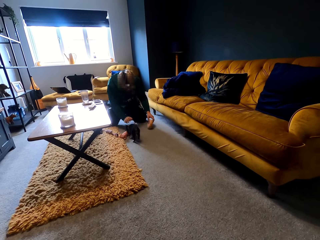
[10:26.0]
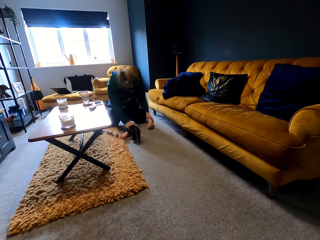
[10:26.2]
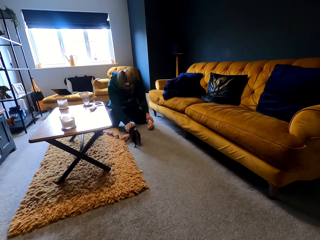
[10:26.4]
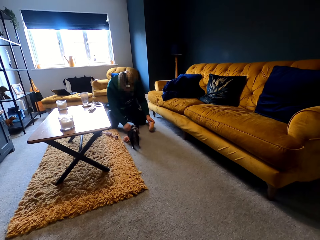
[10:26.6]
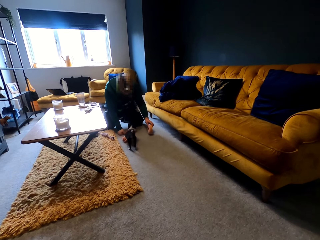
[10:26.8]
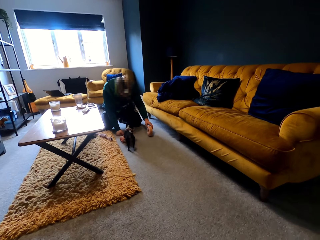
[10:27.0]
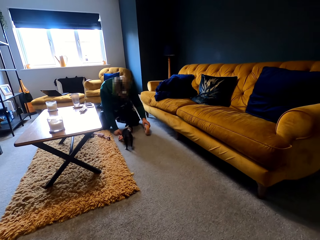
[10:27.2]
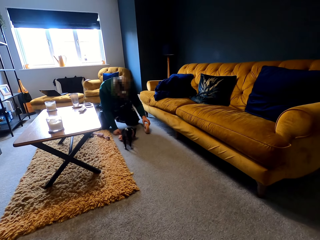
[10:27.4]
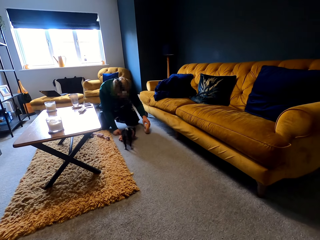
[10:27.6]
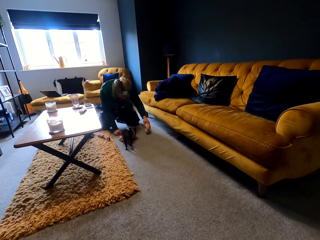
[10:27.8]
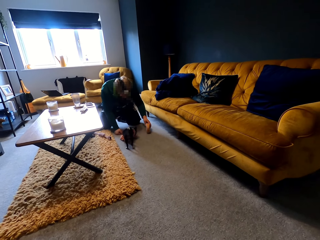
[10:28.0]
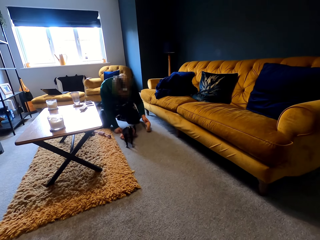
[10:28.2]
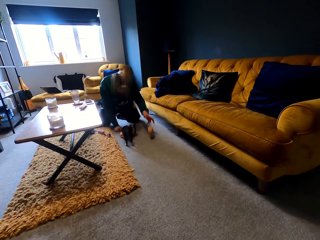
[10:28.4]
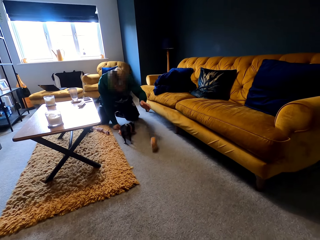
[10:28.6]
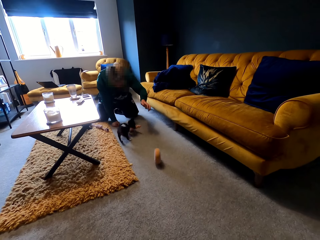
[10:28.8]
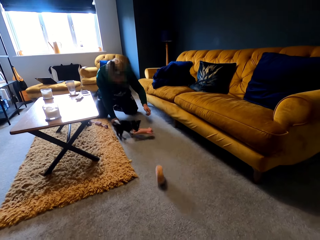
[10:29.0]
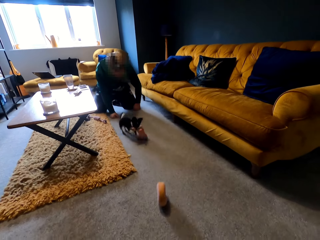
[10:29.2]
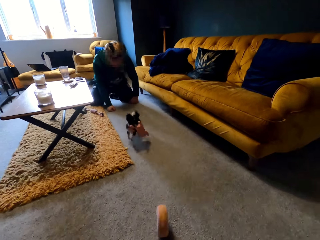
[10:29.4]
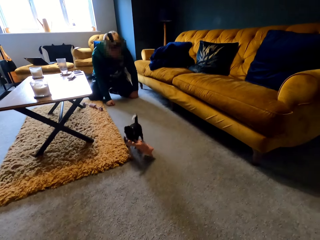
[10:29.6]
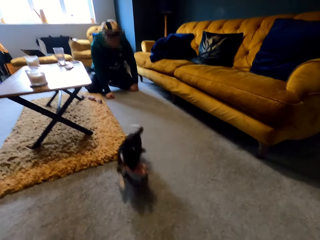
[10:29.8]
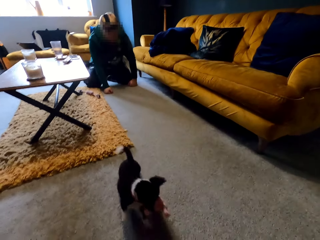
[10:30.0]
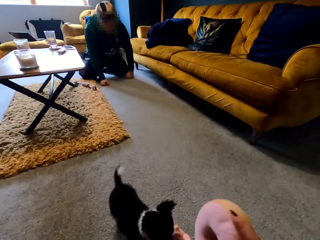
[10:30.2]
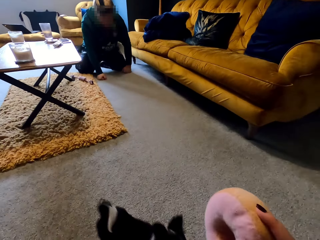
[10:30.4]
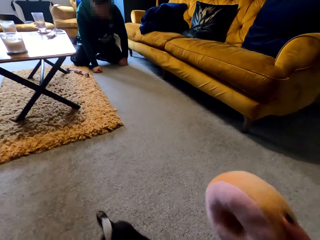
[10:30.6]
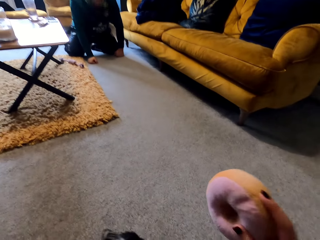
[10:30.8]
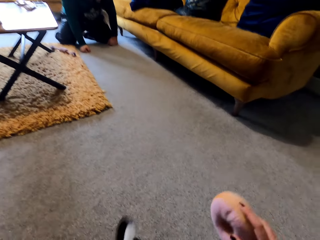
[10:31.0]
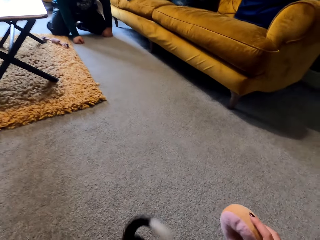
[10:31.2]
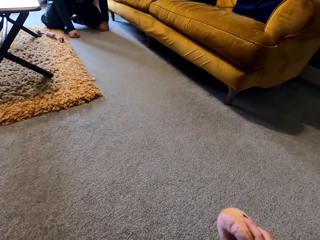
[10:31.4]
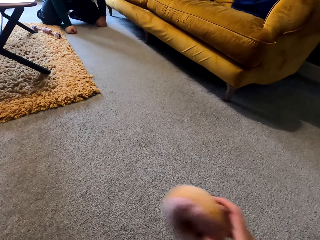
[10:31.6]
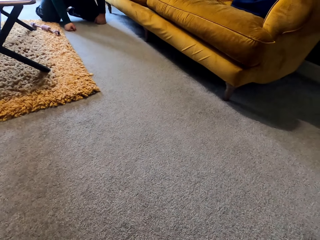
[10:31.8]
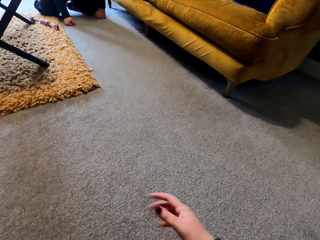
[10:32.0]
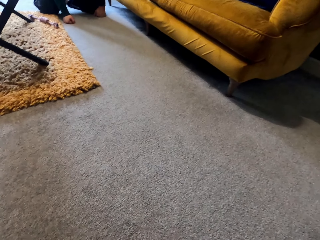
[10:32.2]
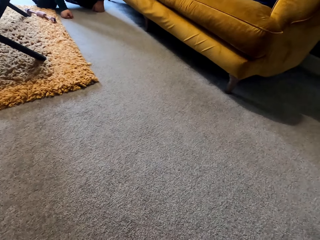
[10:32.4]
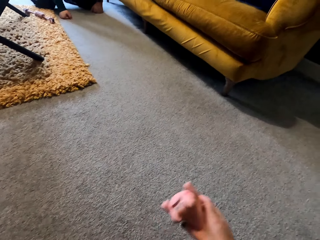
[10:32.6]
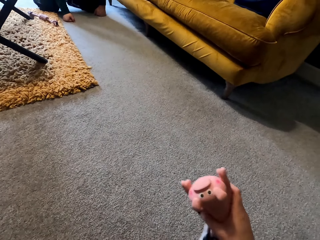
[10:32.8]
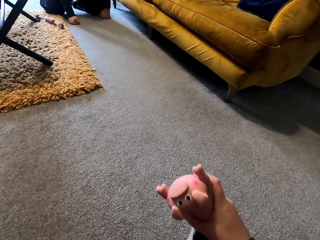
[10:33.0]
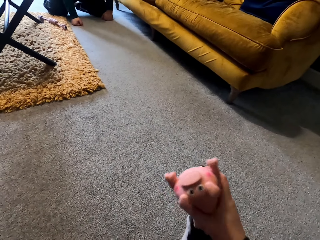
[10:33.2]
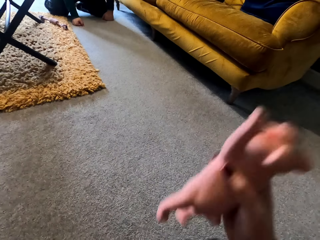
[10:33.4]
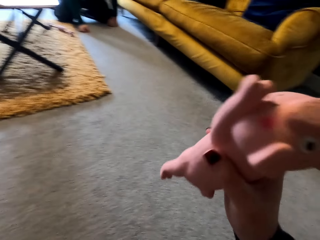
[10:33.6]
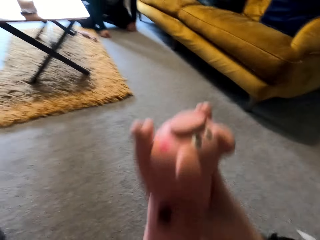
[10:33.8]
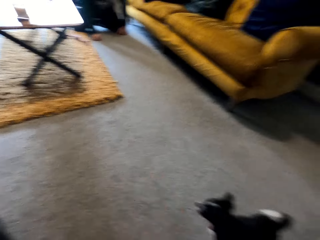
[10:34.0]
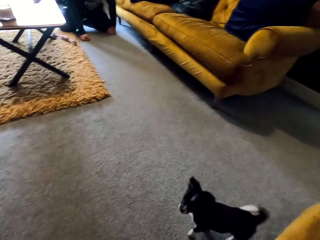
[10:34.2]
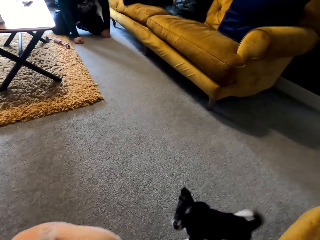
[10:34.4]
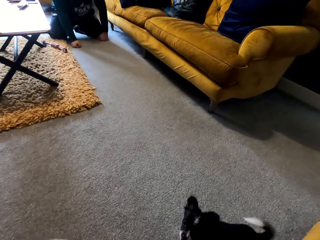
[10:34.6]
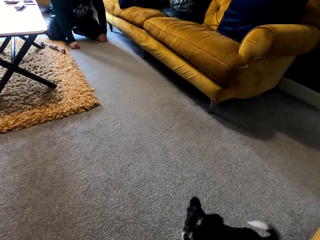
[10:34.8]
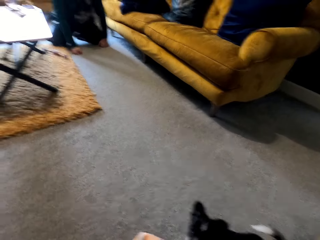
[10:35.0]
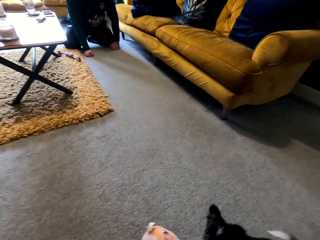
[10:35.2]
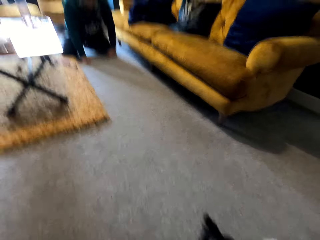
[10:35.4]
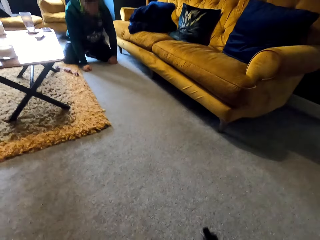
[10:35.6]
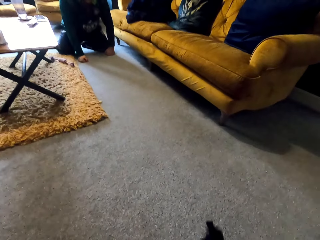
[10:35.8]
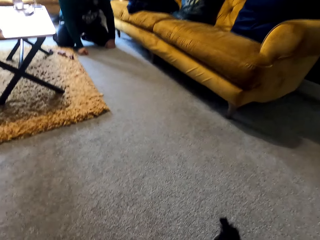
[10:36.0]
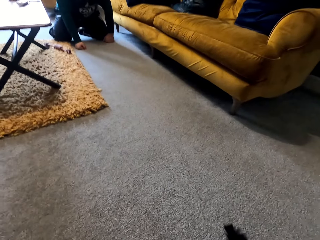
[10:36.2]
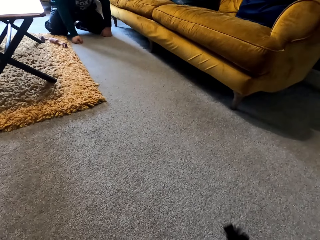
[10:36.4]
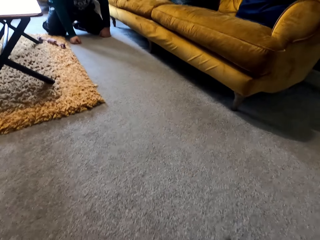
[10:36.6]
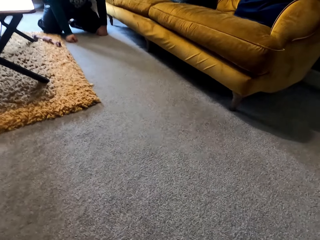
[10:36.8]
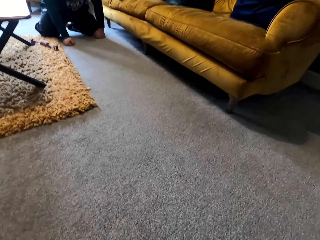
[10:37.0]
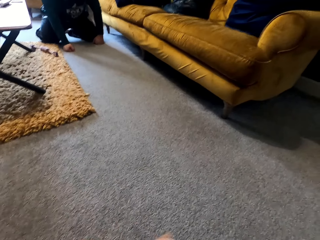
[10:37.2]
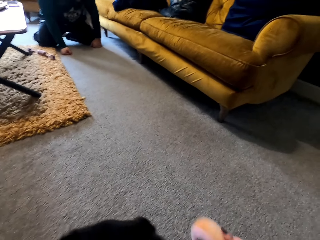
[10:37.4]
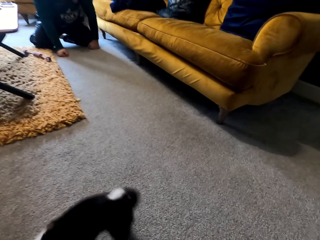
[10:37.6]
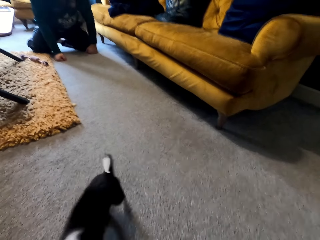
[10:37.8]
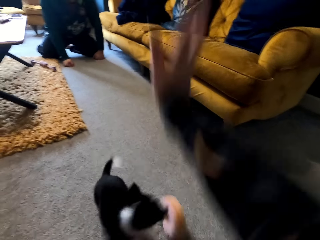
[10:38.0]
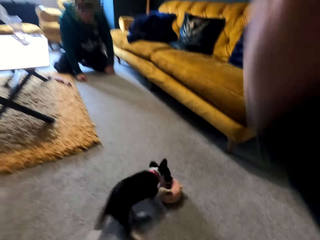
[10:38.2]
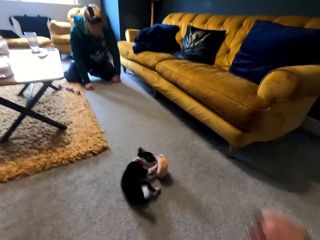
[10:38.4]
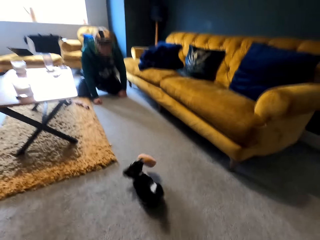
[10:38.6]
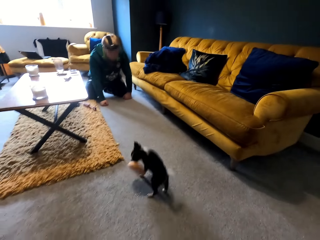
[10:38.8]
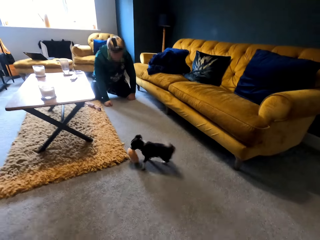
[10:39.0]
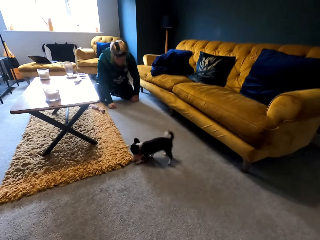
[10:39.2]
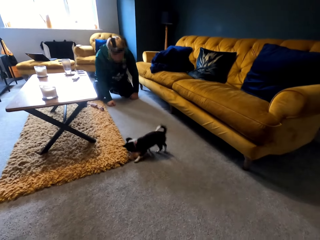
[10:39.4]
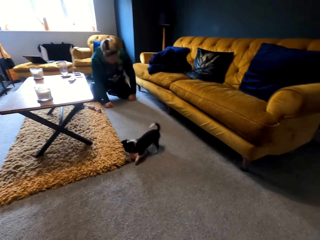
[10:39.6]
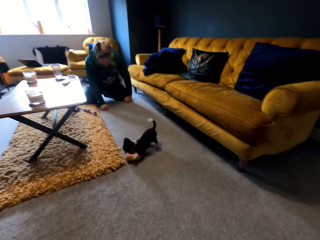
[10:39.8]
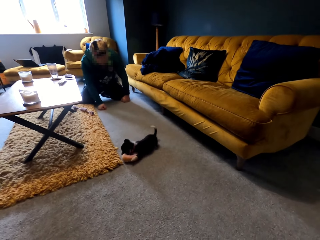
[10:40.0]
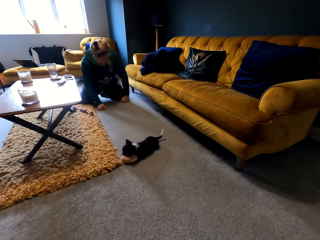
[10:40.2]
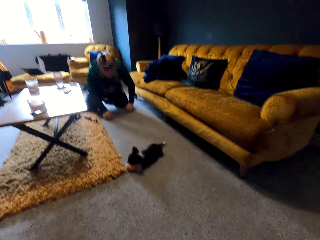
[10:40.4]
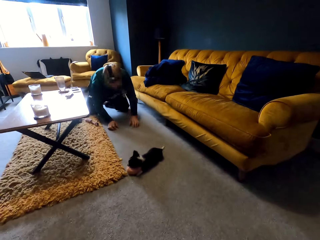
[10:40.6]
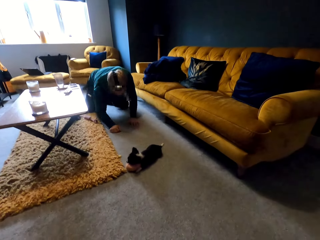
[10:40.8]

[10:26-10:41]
A man holds a stuffed animal and rolls the stuffed animal. The camera wearer looks at a puppy. They hold the stuffed animal. They snatch a pig toy from the puppy. They hold the toy. They hold the stuffed animal. They play with the puppy. They roll the stuffed animal at the puppy. They look at the puppy.

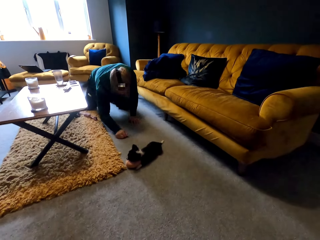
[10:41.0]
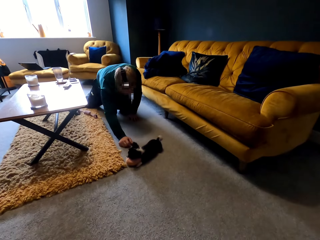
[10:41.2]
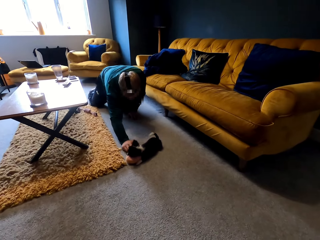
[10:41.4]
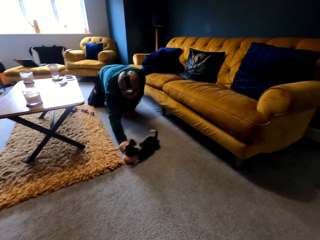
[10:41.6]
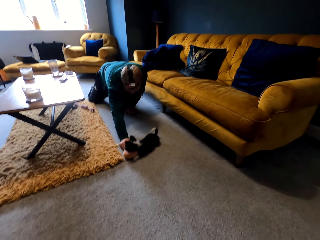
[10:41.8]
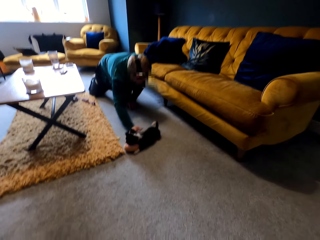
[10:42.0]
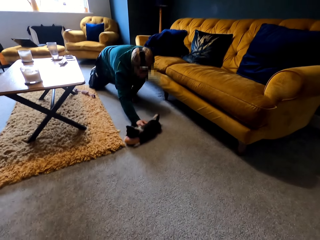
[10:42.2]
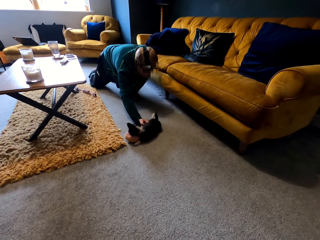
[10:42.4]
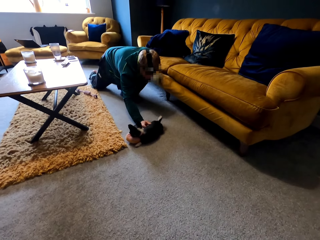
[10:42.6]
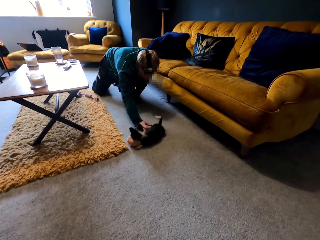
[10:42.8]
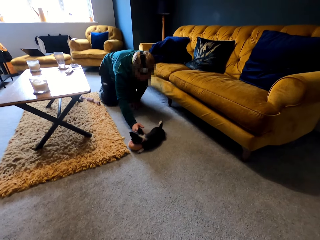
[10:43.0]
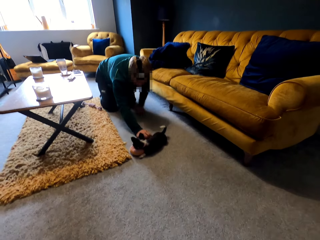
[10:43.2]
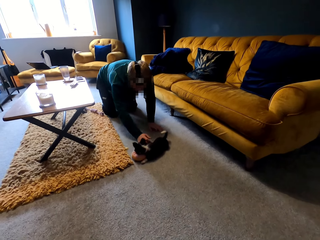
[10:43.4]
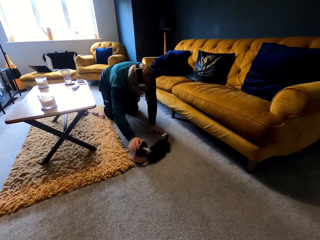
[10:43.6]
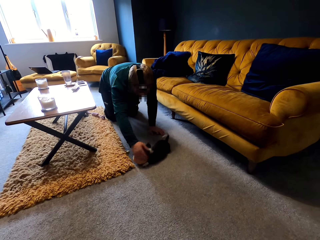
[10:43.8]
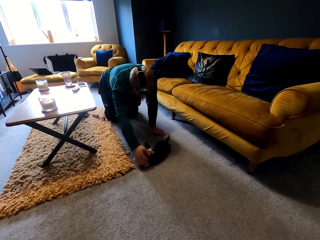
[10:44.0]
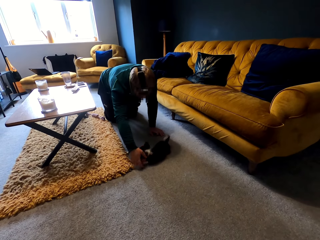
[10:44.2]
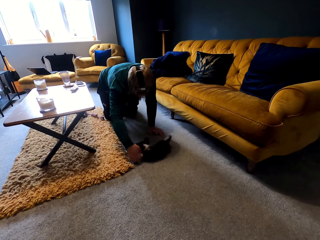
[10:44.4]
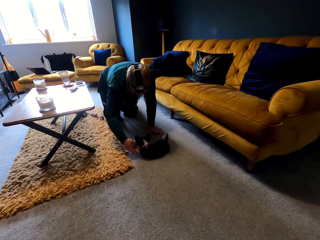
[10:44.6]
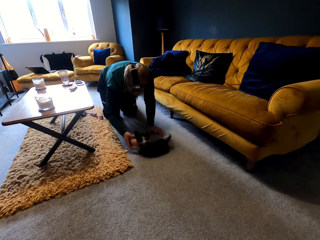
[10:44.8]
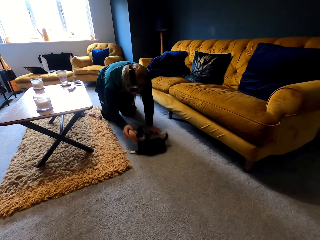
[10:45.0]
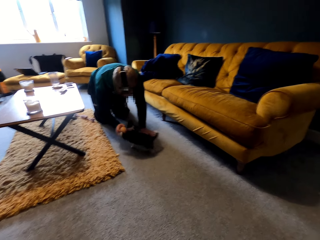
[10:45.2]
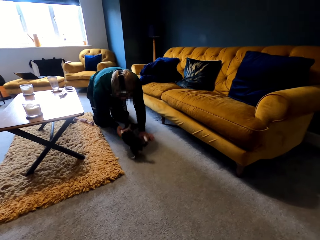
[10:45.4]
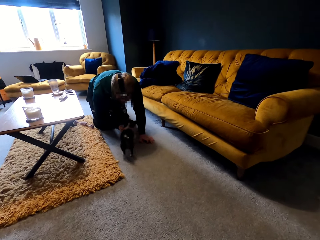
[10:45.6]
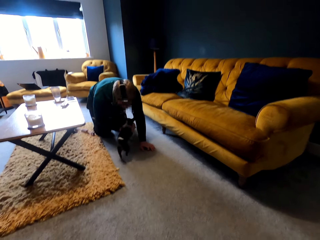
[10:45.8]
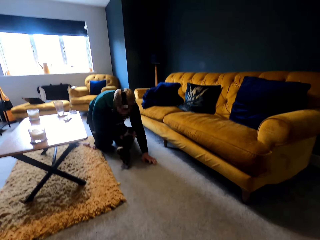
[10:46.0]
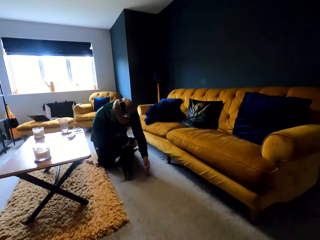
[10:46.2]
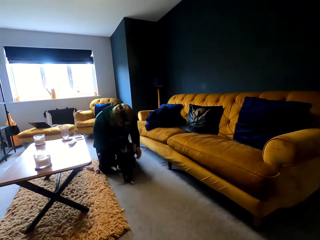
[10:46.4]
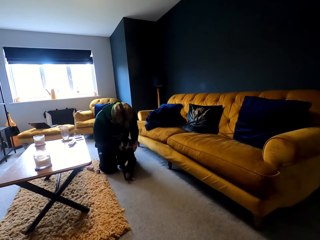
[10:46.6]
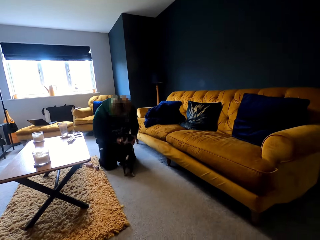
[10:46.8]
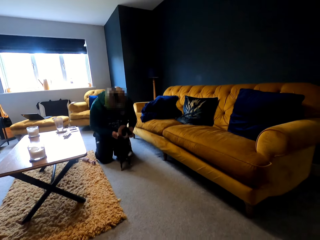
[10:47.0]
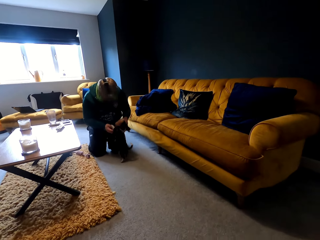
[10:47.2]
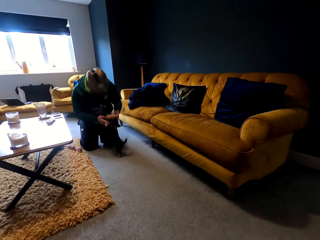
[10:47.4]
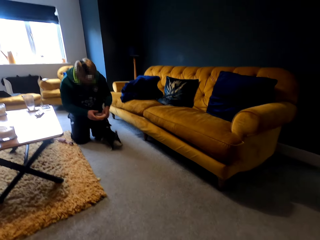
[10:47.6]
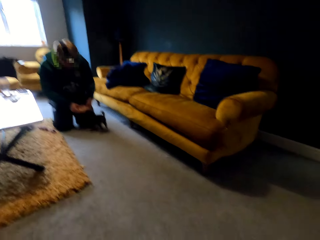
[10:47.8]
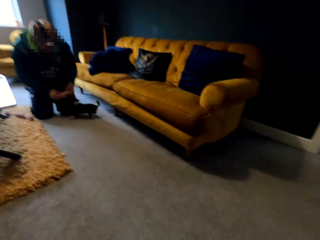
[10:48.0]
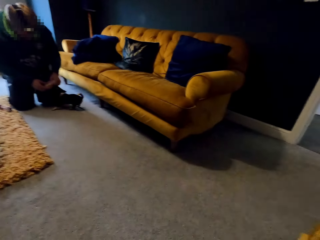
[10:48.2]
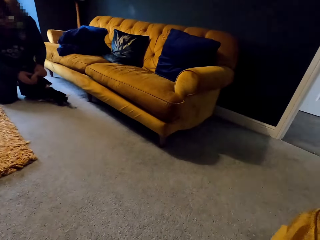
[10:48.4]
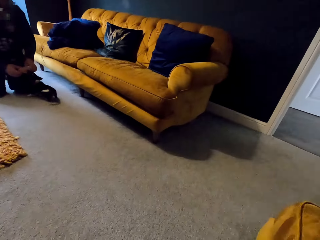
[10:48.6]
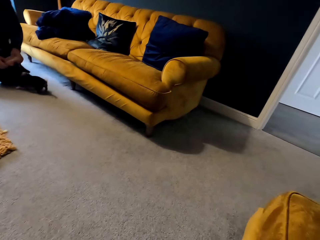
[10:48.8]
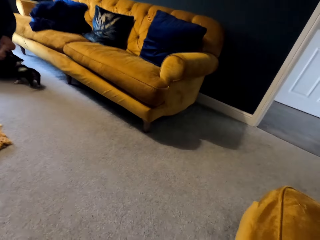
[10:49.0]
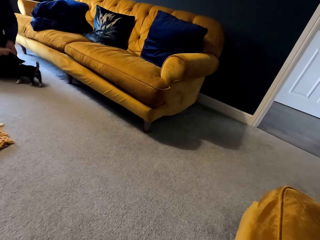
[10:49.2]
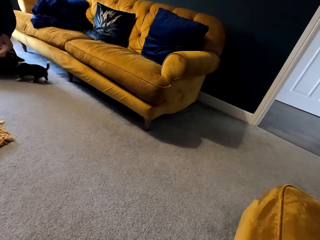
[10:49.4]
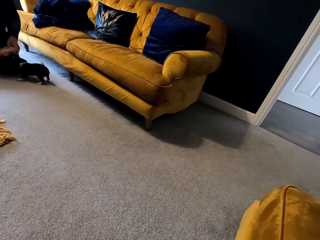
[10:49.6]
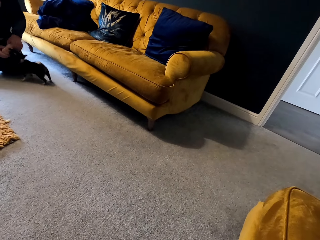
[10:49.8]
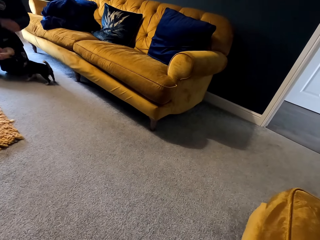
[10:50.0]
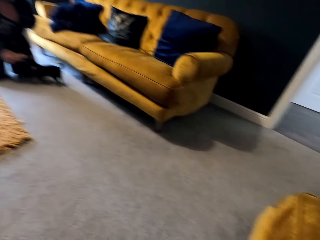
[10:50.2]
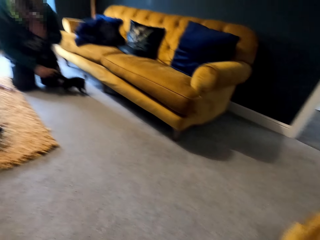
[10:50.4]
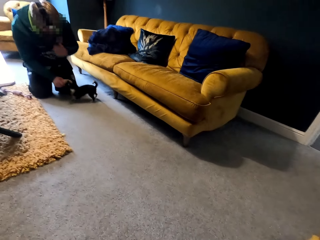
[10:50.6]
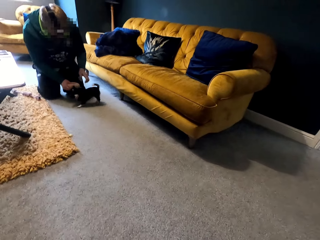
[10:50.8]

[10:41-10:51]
A man pets a puppy. The man pulls a stuffed animal from the puppy.
